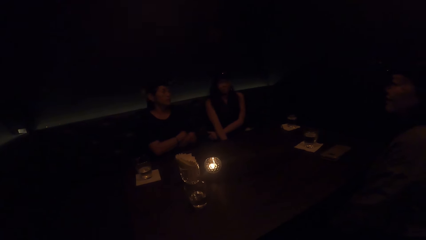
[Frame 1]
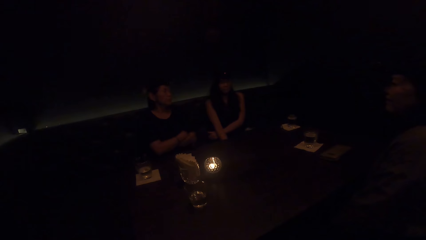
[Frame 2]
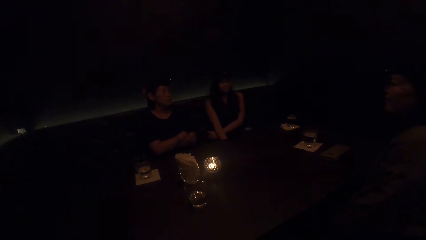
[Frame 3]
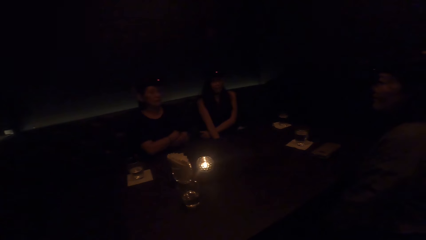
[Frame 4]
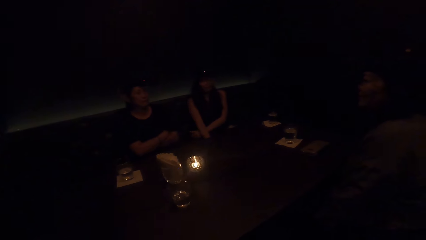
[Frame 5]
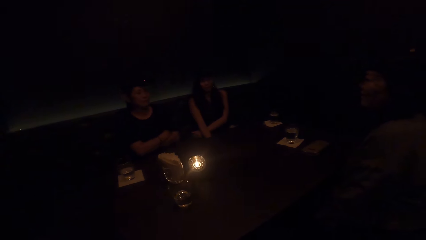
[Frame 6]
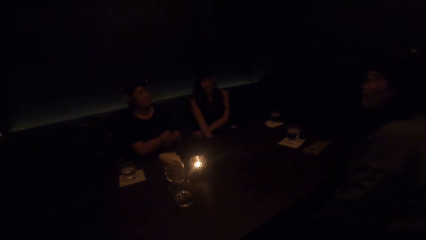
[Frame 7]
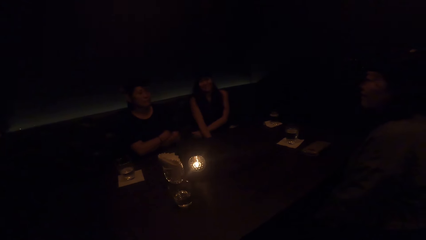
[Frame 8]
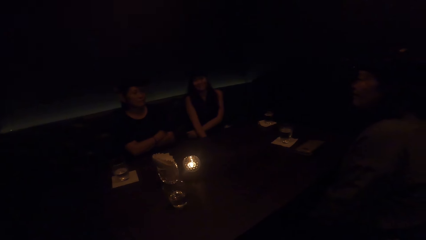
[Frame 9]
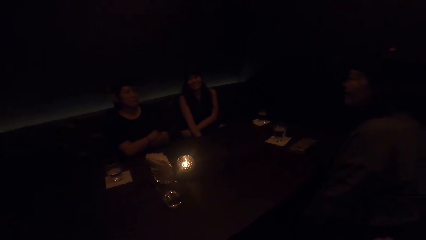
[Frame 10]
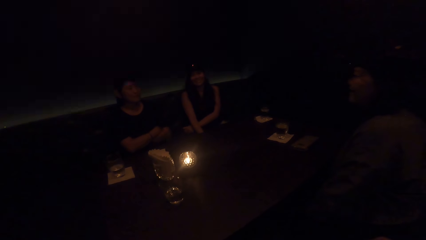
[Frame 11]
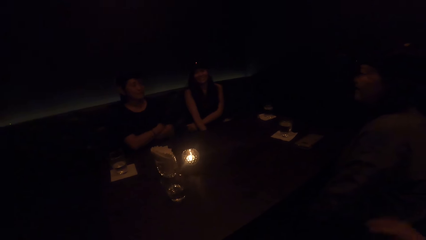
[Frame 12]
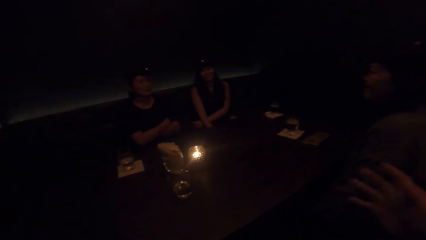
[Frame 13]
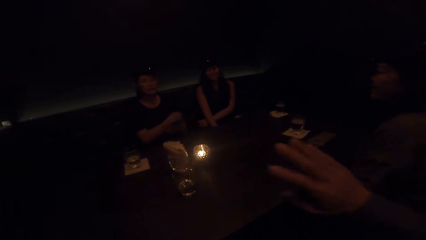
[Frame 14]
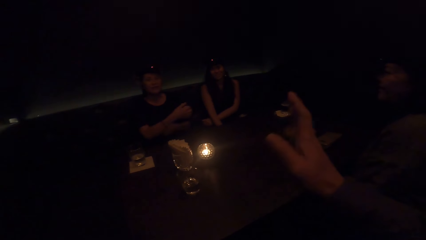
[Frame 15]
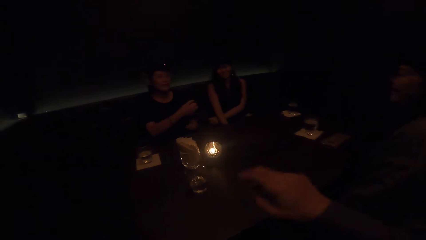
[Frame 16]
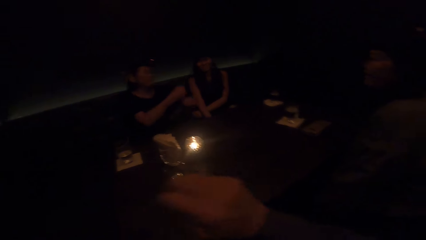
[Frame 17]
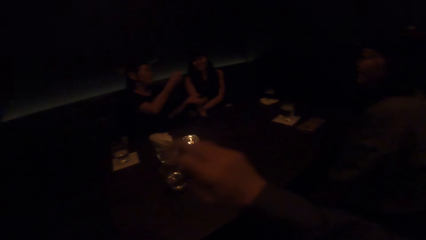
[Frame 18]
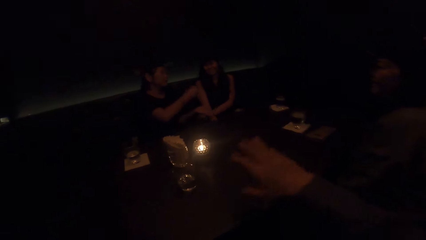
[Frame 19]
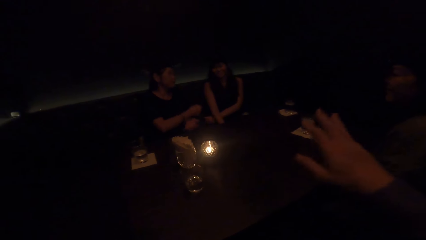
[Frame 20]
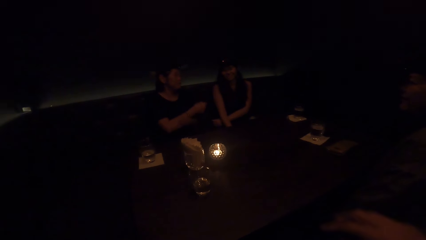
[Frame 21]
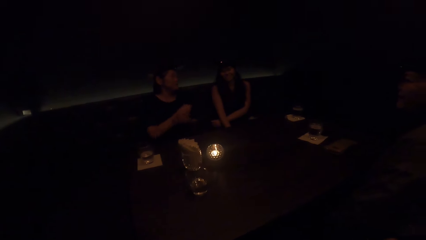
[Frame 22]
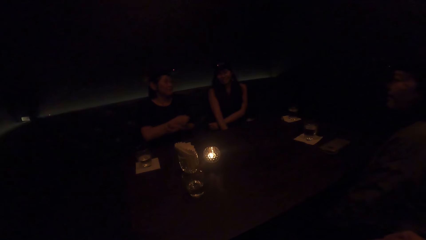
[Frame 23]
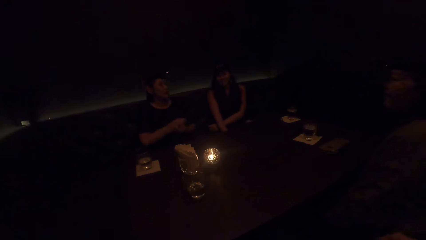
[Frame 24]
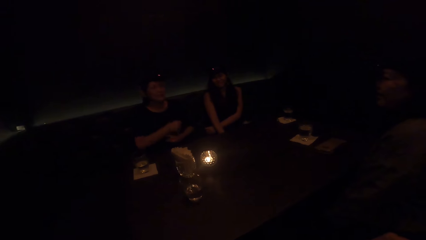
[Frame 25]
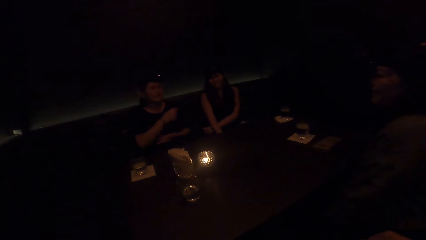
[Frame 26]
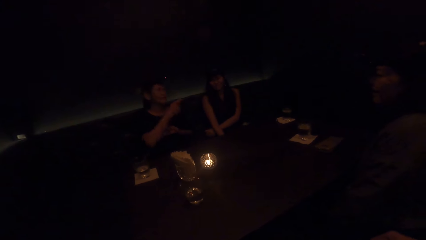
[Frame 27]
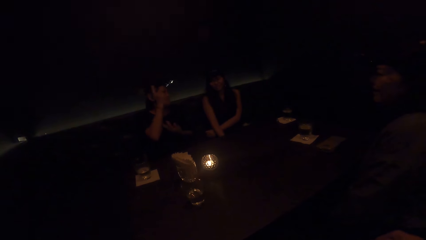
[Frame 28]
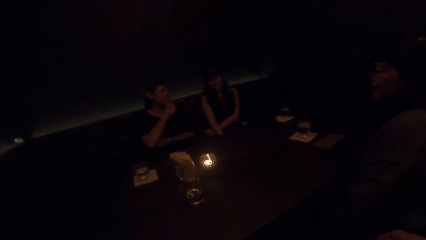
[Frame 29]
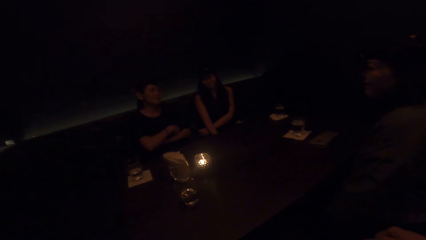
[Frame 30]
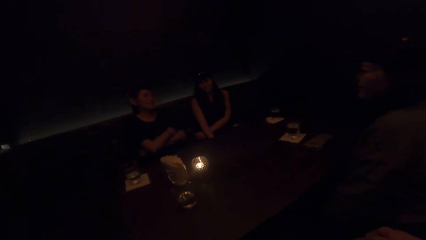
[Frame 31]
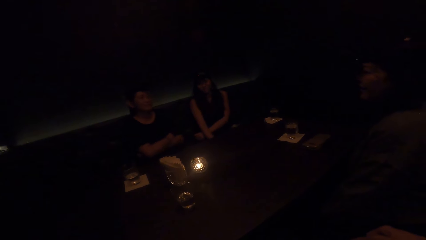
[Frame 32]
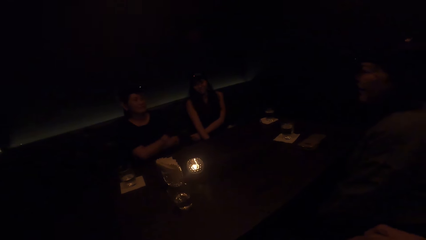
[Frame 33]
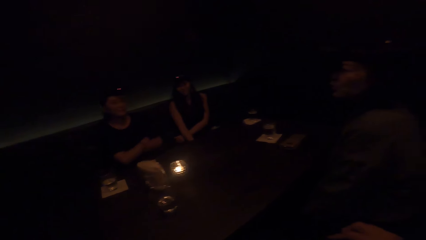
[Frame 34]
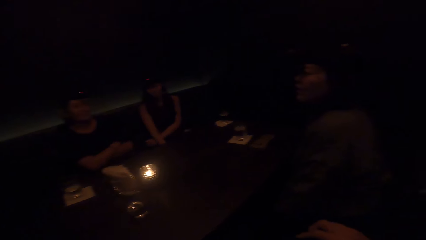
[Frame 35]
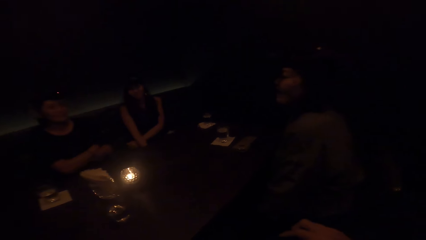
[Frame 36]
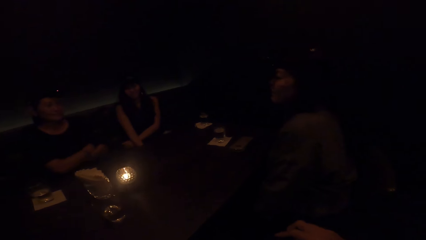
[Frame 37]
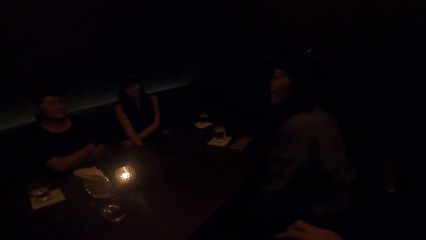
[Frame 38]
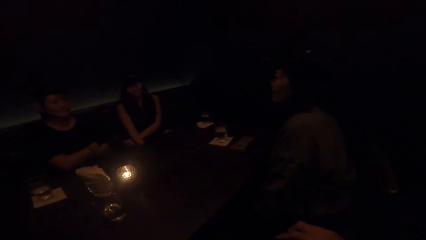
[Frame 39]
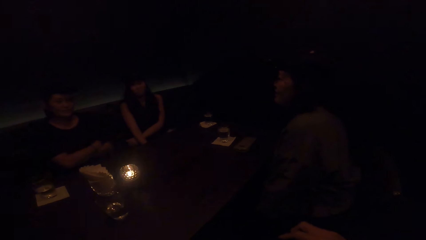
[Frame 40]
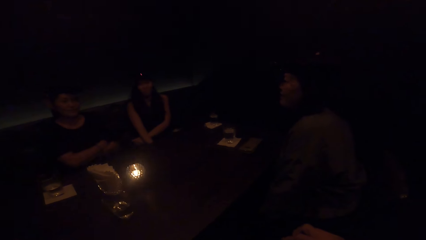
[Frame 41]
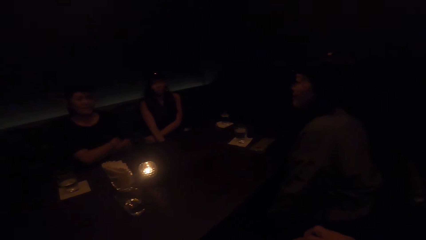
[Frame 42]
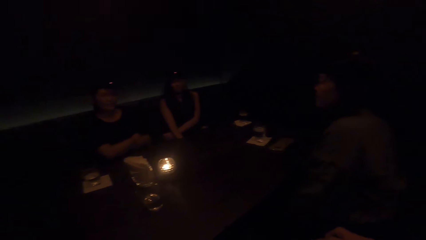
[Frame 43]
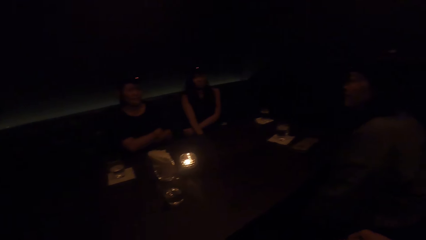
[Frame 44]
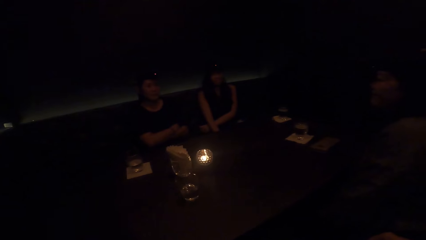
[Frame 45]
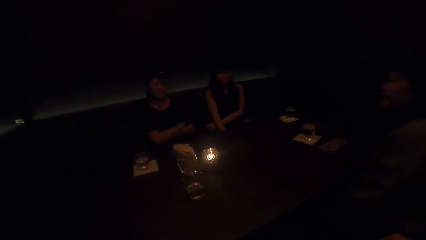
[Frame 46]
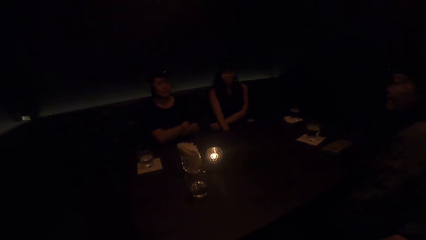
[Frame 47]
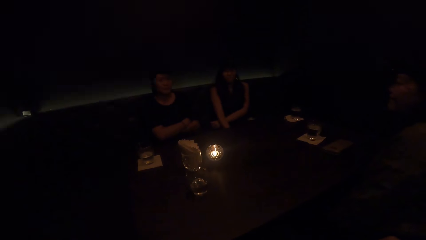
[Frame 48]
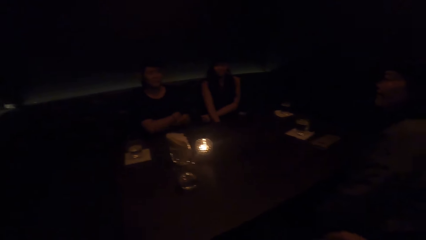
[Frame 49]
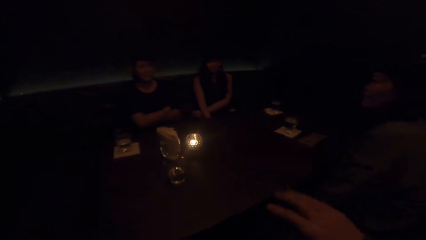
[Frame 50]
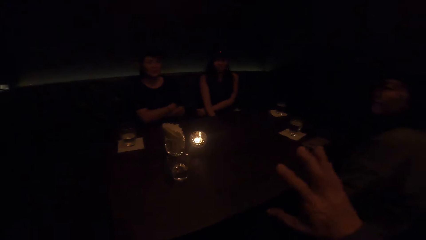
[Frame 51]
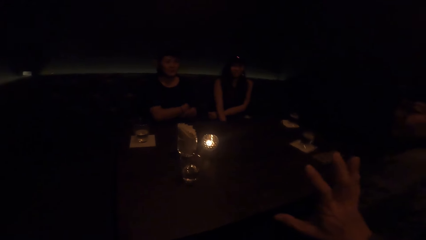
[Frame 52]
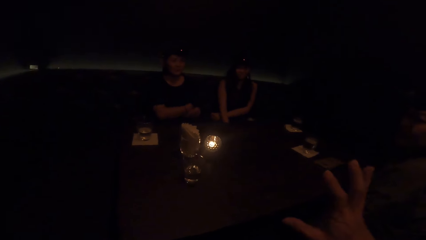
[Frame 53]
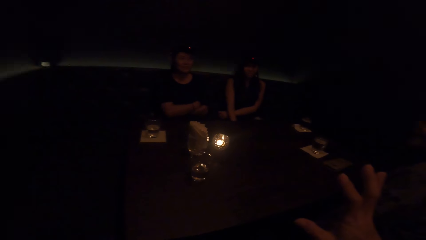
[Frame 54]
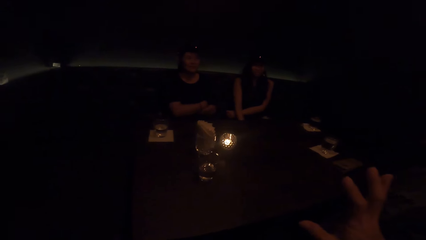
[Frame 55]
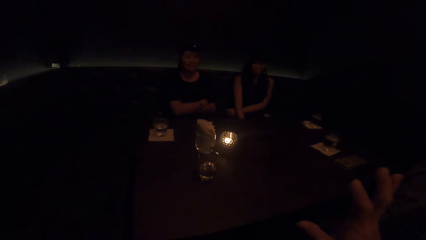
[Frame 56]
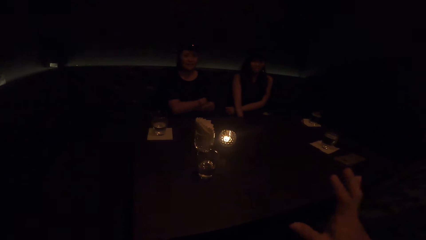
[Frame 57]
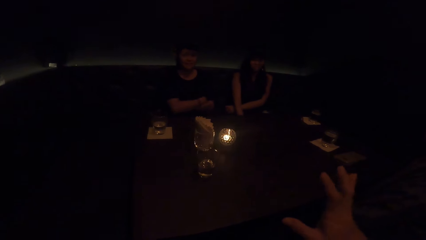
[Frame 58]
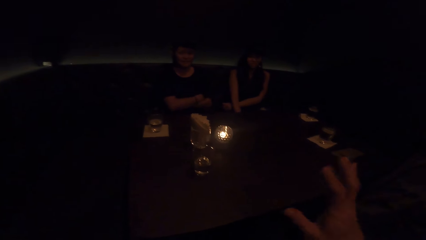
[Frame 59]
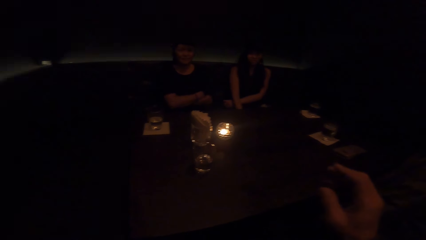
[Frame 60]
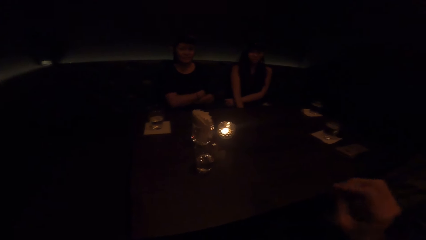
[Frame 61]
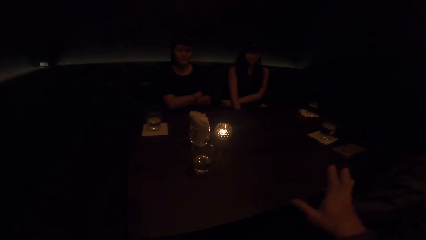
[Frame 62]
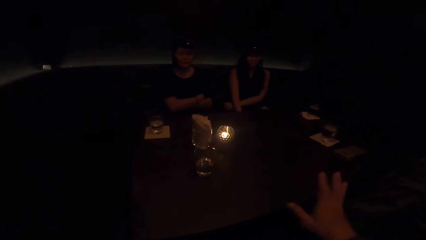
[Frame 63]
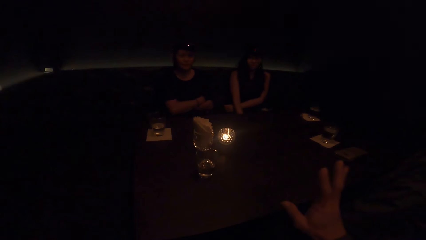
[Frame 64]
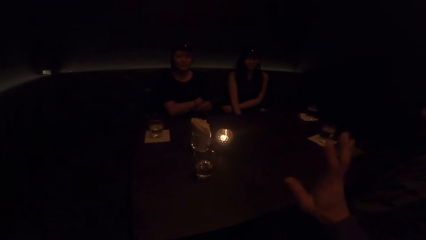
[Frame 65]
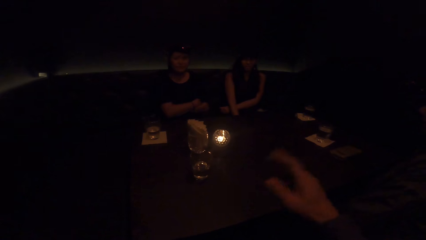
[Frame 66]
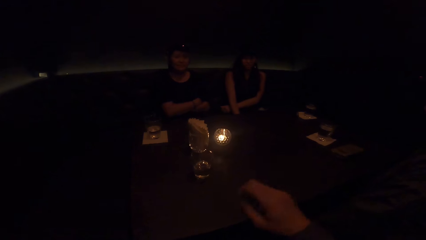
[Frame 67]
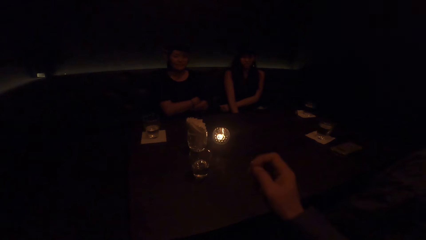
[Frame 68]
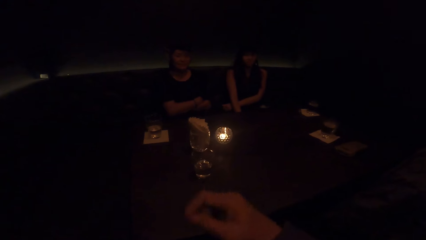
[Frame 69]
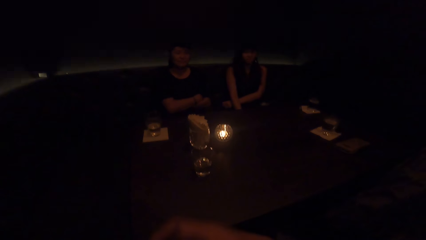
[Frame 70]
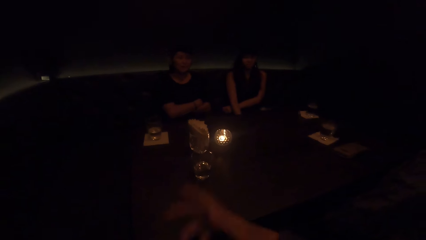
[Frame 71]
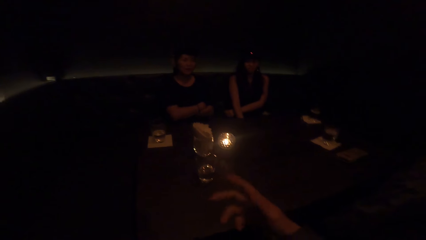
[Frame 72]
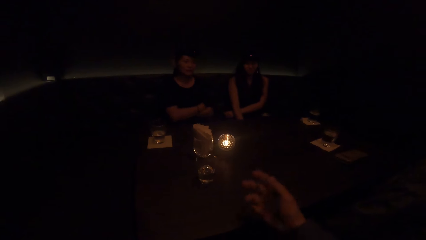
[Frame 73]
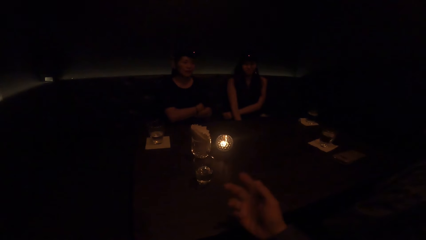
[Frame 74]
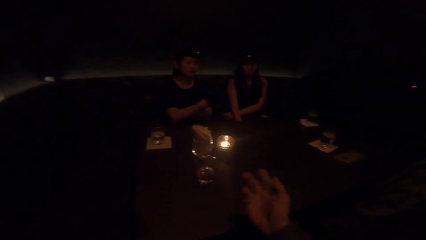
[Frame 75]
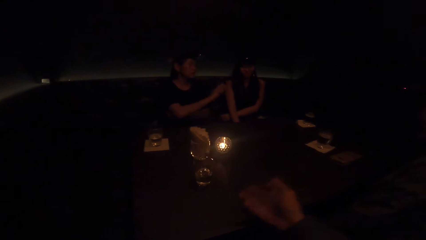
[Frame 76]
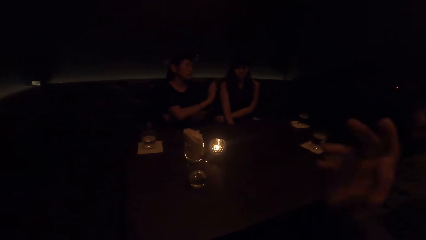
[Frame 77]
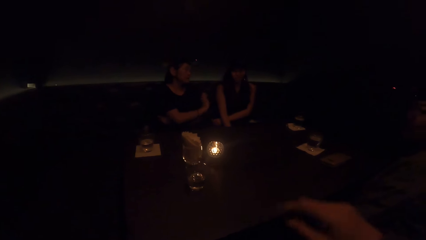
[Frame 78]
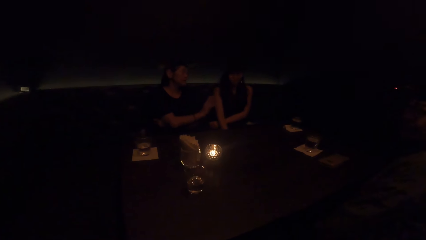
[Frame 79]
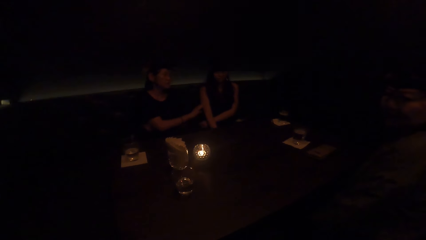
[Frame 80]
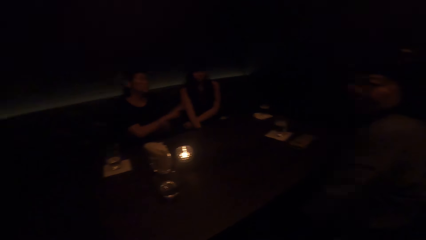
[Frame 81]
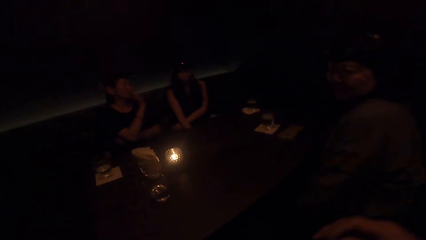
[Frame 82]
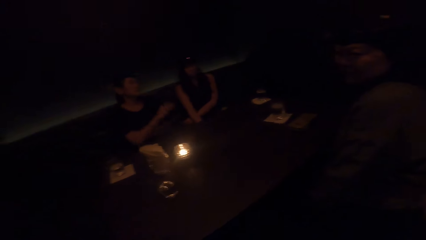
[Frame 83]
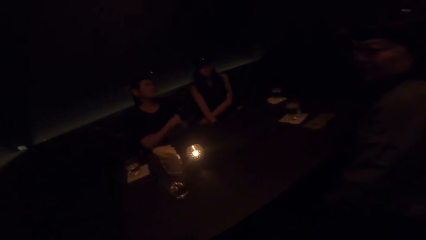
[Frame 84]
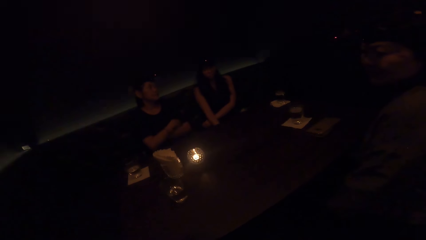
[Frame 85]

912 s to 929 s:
The camera wearer interacts with a woman. They sway hands. A lady sways hands. The woman interacts with the camera wearer. Another lady scratches her hand. The first lady crosses her hands. The camera wearer sways a hand. The first lady sways a hand. The woman interacts with another woman.
